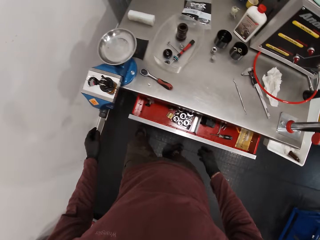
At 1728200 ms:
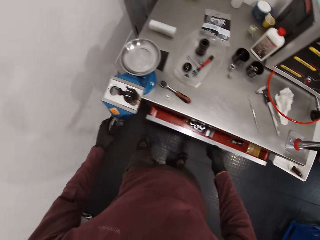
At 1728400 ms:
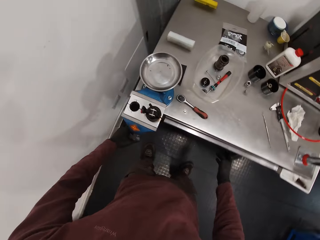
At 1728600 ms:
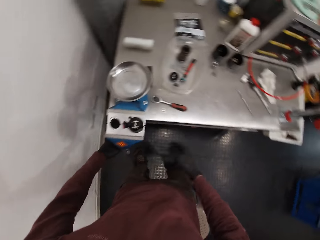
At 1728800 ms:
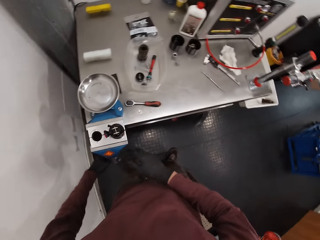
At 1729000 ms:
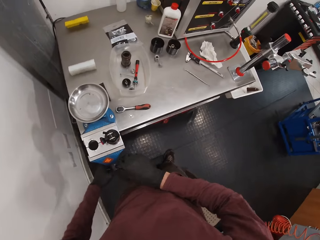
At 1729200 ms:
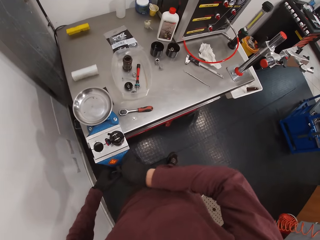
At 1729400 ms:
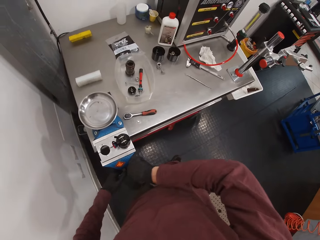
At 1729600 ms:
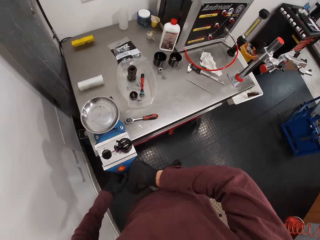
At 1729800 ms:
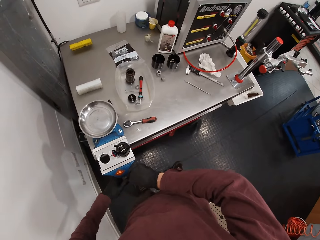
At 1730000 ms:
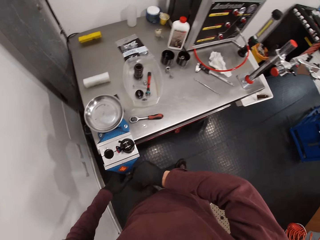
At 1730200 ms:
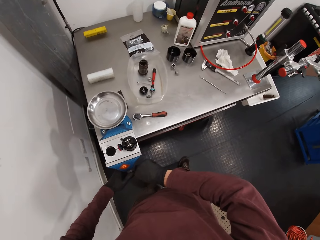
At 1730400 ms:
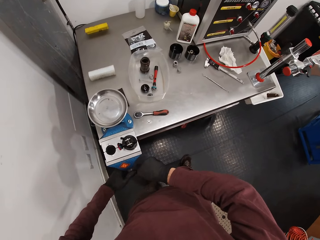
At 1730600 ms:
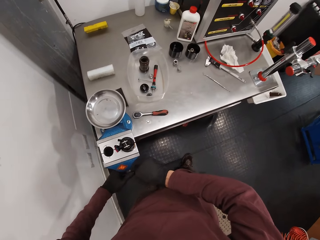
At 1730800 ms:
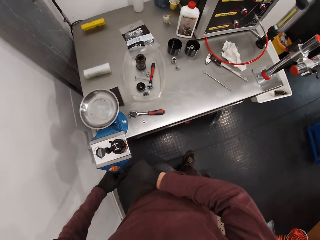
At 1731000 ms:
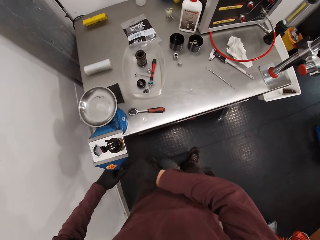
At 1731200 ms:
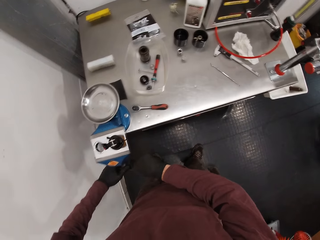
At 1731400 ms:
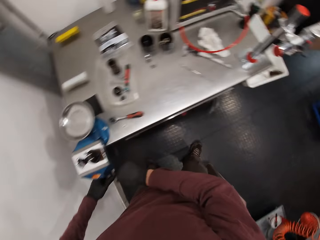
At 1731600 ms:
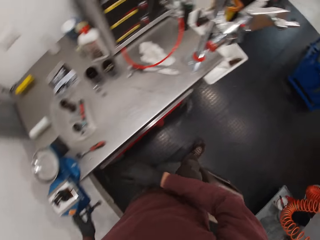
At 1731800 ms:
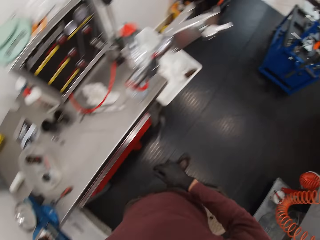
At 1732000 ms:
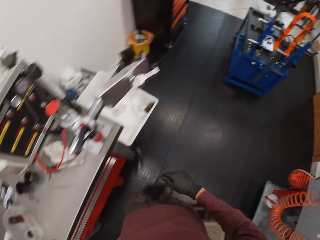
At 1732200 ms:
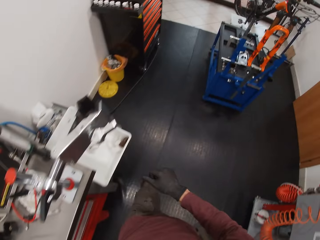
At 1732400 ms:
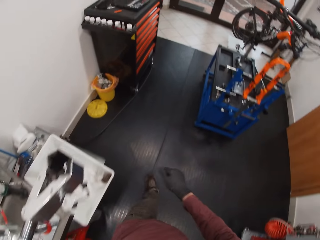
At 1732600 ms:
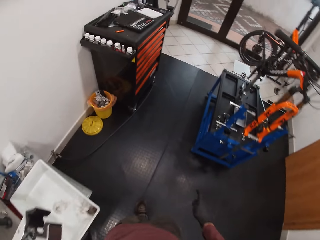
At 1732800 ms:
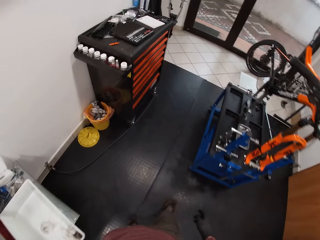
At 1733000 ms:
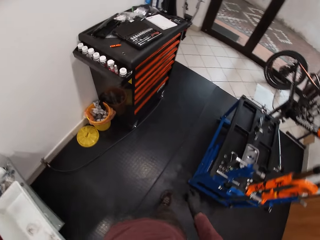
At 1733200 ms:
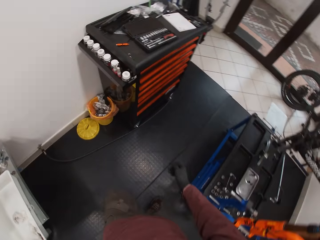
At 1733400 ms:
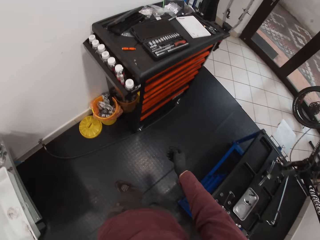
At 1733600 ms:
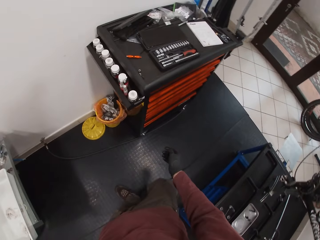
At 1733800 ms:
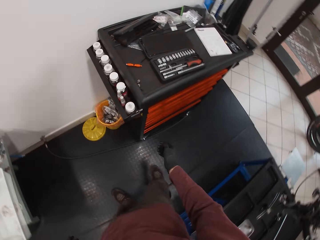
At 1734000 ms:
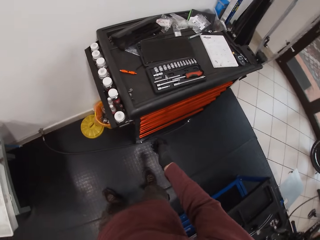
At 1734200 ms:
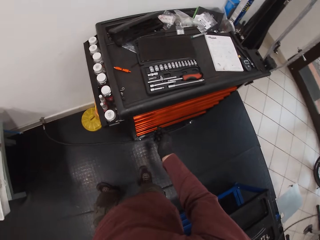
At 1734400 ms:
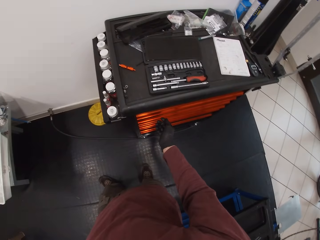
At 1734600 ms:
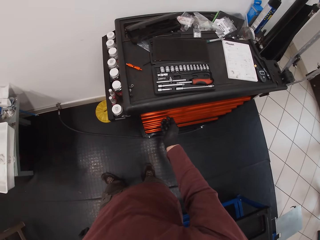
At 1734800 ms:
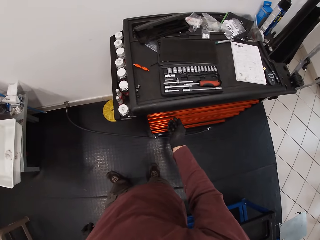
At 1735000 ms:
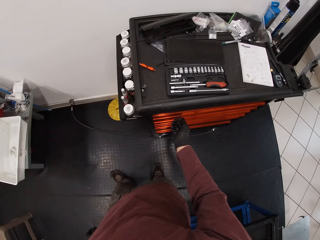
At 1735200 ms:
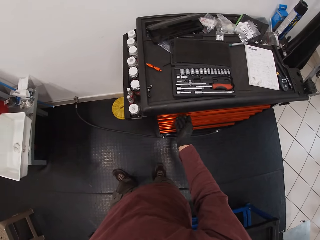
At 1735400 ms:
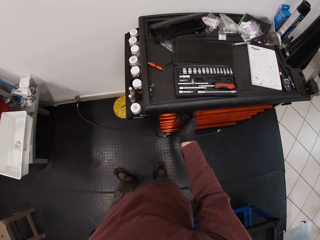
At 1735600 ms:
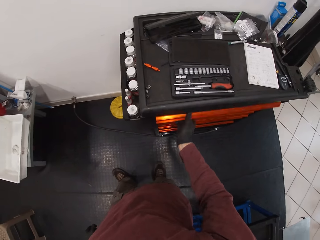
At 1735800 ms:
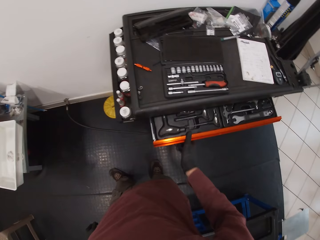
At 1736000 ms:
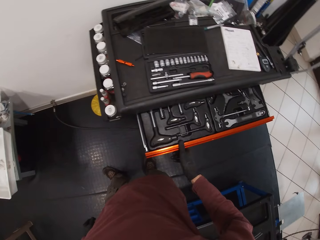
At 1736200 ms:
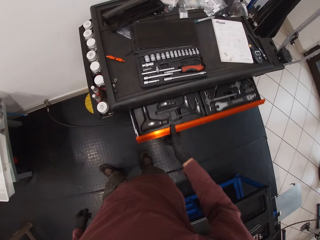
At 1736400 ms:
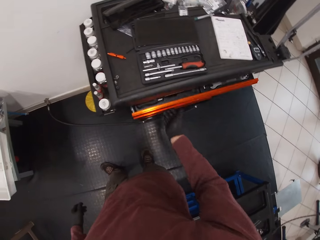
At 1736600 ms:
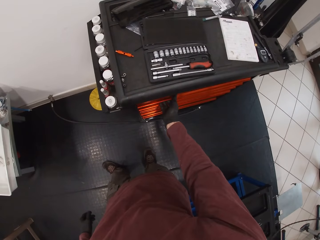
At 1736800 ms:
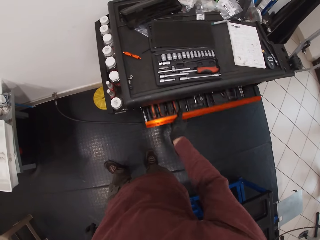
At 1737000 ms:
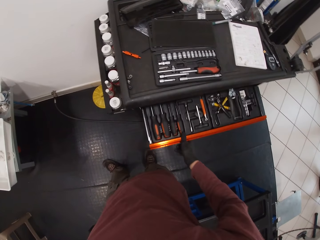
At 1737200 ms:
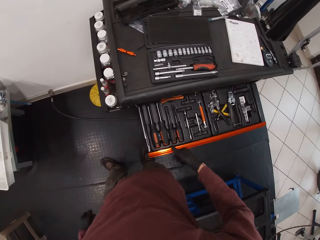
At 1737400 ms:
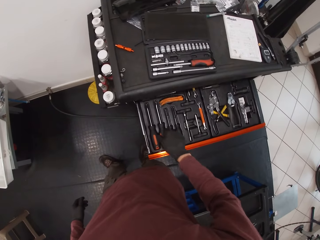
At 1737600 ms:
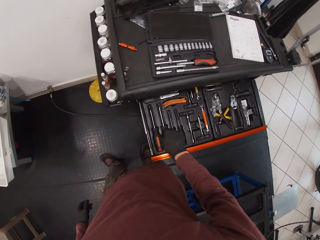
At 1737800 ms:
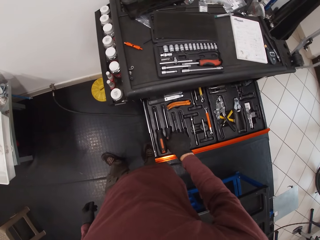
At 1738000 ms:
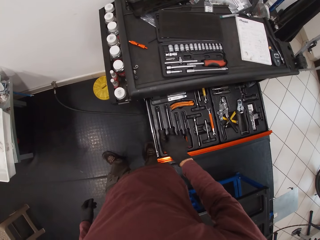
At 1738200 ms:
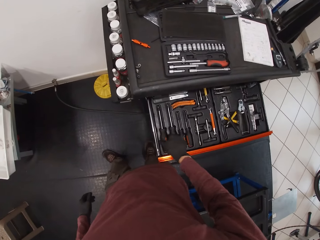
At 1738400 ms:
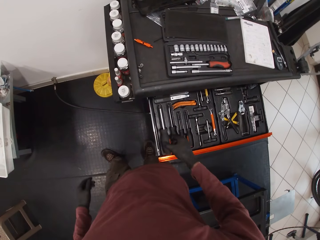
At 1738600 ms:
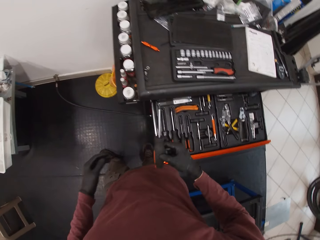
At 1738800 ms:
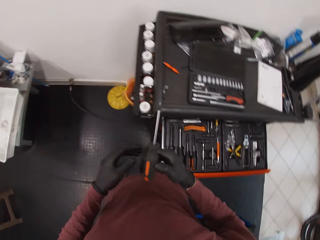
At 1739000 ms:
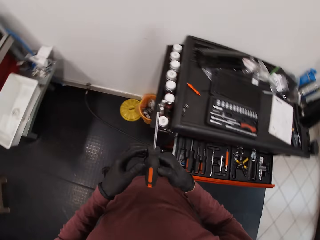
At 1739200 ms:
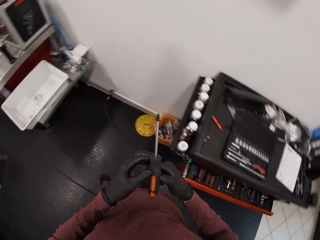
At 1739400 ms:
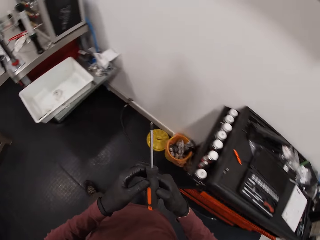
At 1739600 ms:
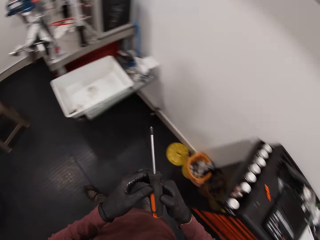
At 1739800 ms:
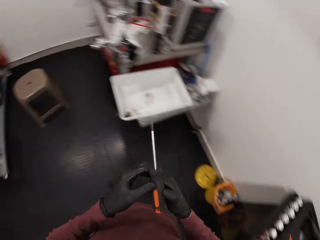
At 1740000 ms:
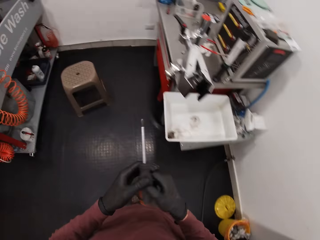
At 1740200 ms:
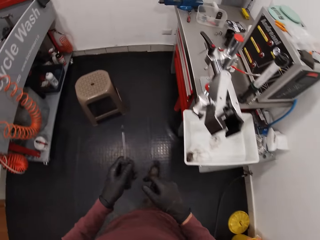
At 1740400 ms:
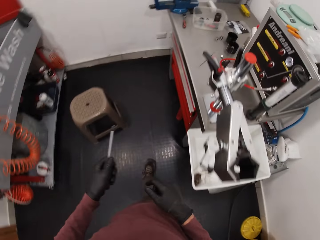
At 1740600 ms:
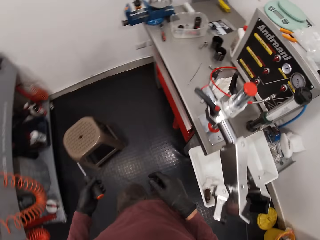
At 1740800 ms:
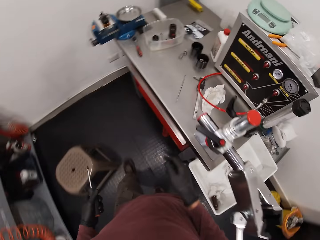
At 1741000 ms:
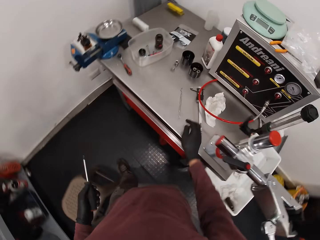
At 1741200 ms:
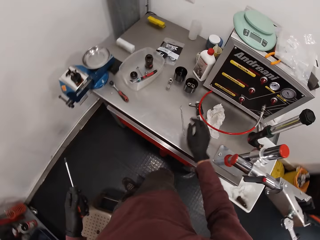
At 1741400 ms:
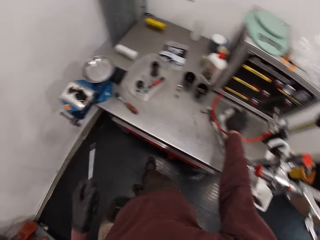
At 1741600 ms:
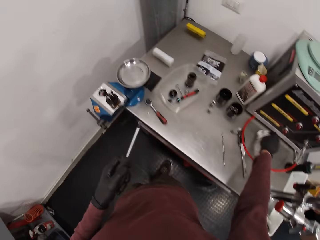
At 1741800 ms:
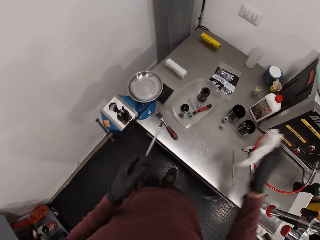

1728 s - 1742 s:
The camera wearer pushes the drawer with his right hand. He tightens the bench vice with both hands on the handle. He tightens a bolt. He walks in the store towards a workshop cabinet. He opens a tools drawer in the workshop cabinet with his right hand. He closes the drawer in the workshop cabinet with his right hand. He opens a drawer in the workshop cabinet with his right hand. He picks a screwdriver from the drawer with his right hand. He uses his right thigh to close the tool trolley. He walks towards the workbench. He stares at the screwdriver.

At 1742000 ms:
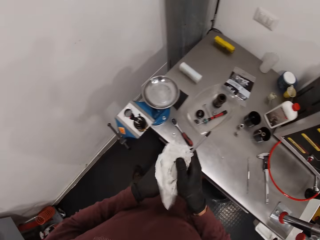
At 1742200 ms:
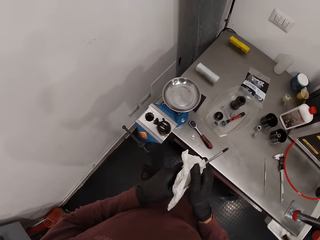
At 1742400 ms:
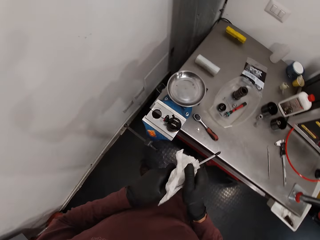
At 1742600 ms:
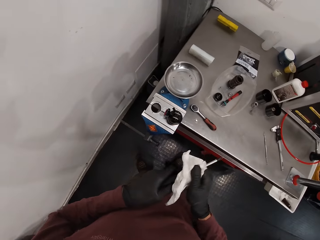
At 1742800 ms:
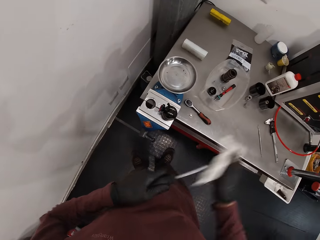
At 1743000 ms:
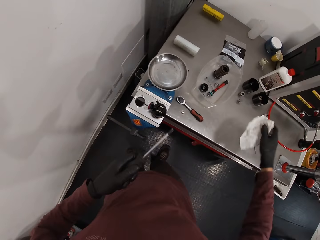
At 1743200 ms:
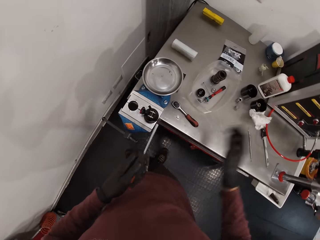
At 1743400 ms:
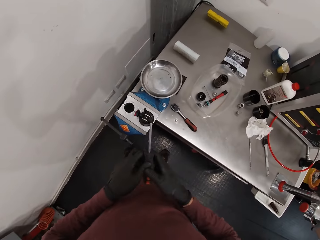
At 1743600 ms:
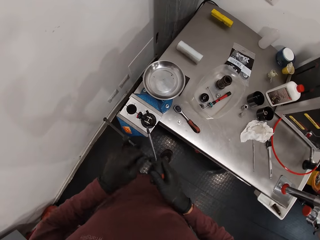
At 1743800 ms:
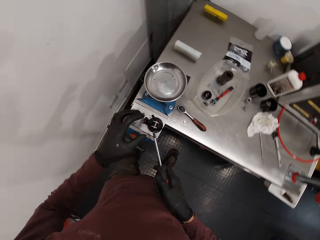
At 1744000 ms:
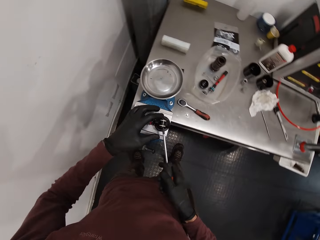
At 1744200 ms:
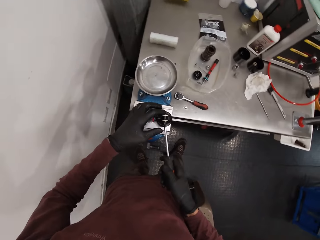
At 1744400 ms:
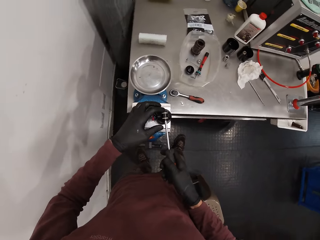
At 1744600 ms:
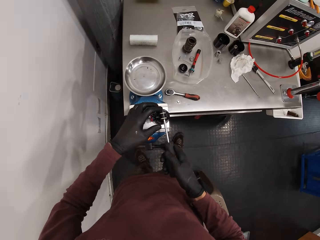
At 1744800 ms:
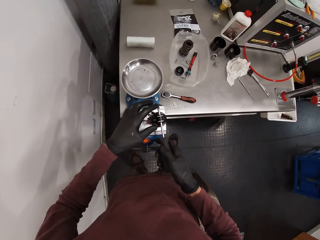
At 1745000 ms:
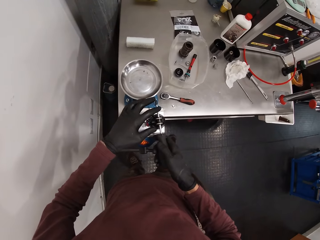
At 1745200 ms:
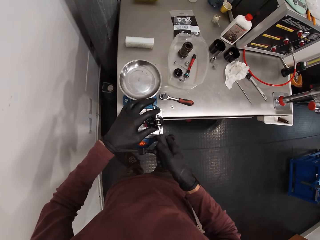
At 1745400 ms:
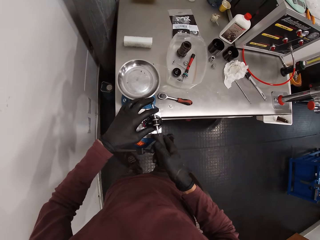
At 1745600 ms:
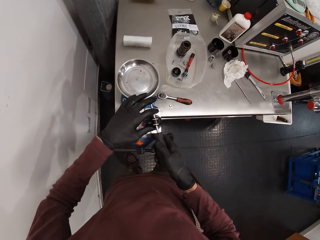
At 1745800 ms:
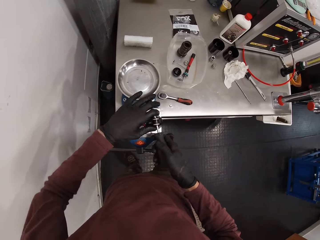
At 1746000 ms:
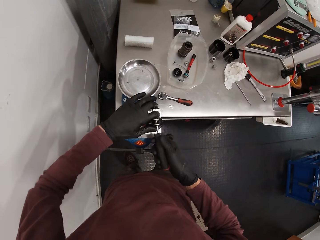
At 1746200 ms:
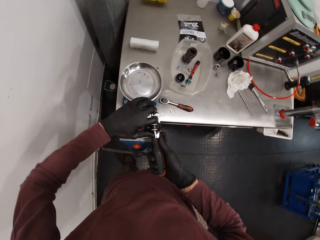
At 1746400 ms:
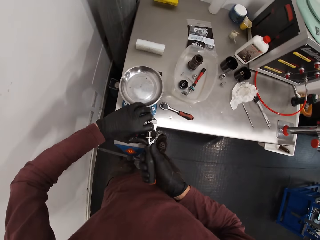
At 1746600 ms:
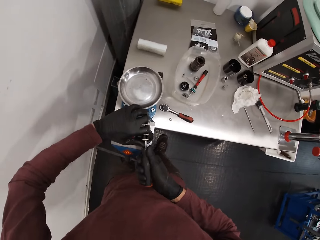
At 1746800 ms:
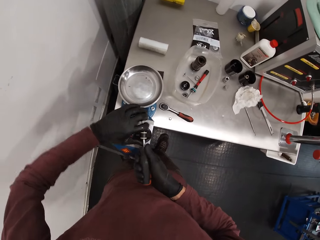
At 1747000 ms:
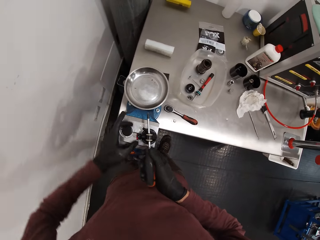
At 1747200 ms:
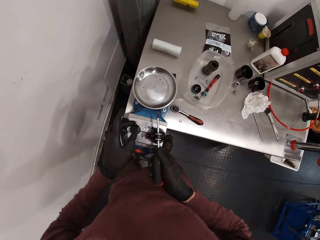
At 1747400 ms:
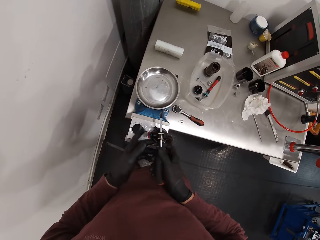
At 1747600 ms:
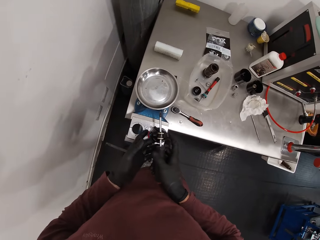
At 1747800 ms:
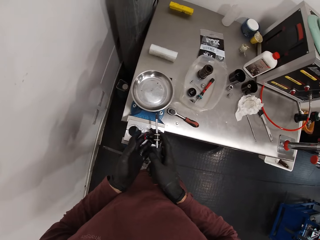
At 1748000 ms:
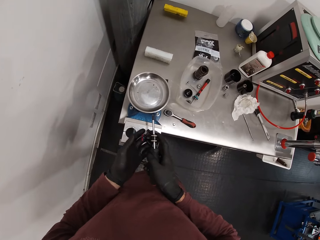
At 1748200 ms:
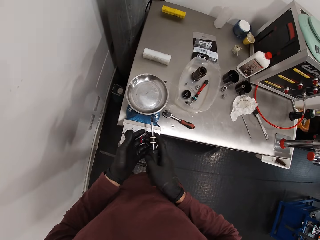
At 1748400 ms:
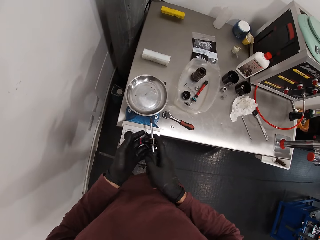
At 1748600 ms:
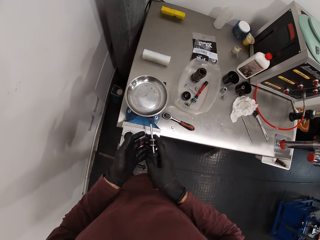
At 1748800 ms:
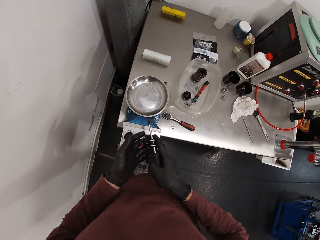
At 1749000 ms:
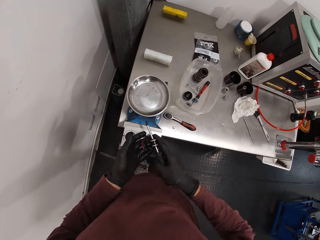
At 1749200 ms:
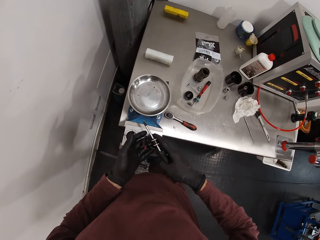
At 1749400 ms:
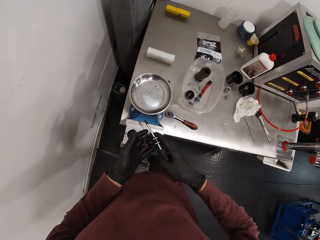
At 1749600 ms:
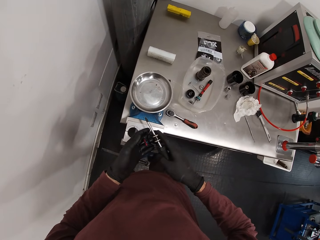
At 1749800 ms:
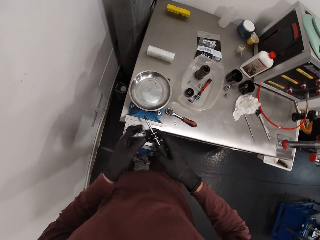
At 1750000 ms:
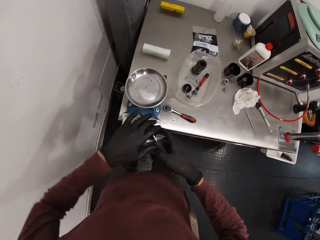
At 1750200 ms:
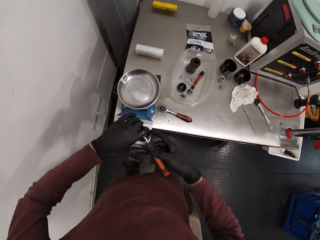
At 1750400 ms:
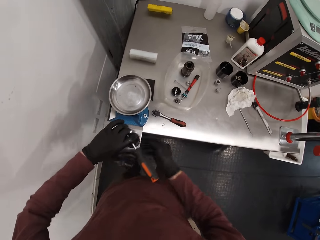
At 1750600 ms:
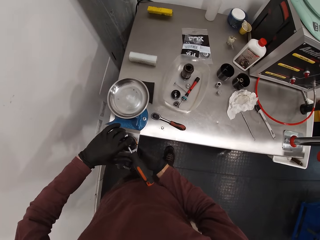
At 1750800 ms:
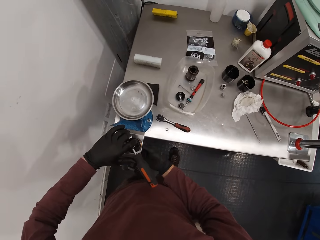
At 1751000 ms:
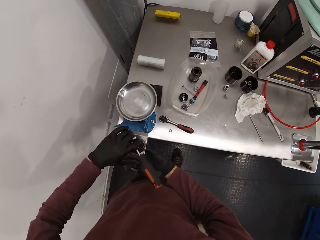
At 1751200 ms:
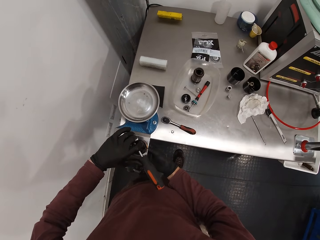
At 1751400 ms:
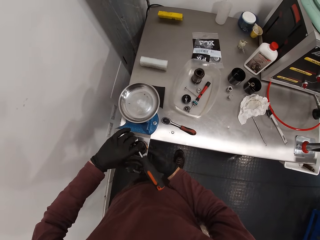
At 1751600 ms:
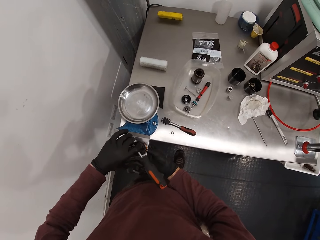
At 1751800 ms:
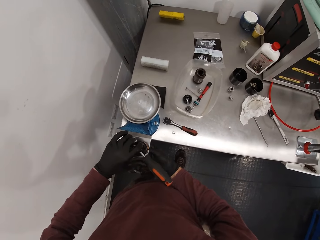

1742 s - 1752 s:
The camera wearer picks the tissue paper from the workbench with his right hand. He cleans the screwdriver in his left hand with the tissue paper in his right hand. He drops the tissue paper in his right hand on the workbench. He fixes the bicycle component with the screwdriver in his right hand. He puts the screwdriver in a metal cup. He rotates the screwdriver.
